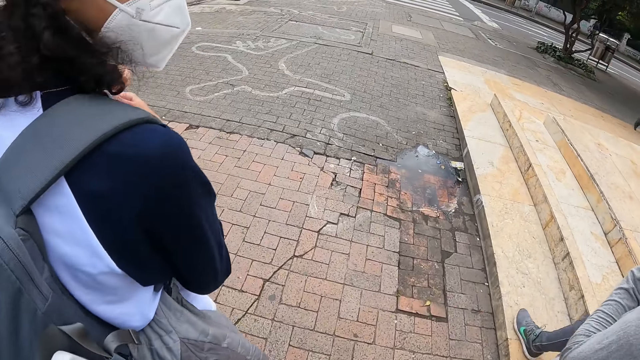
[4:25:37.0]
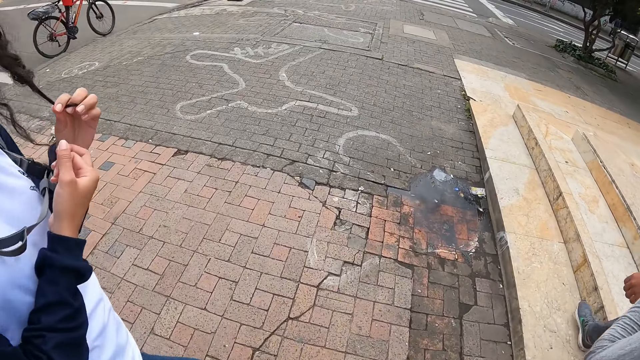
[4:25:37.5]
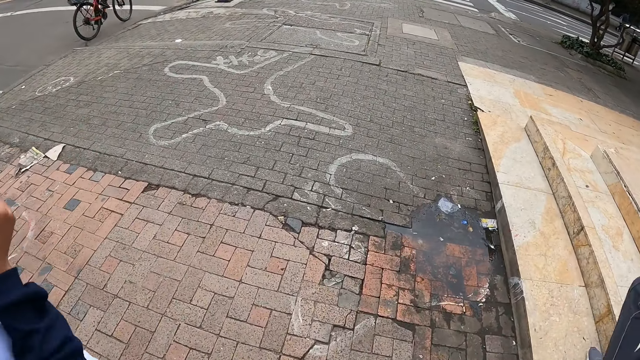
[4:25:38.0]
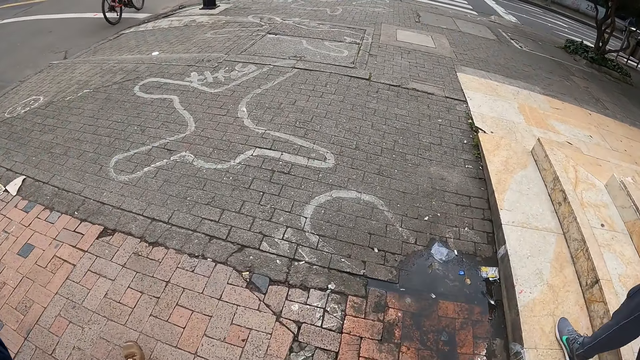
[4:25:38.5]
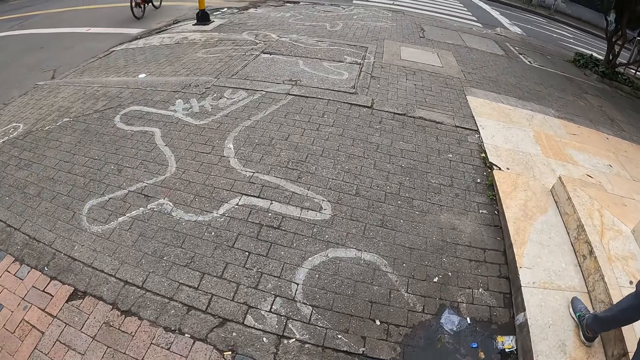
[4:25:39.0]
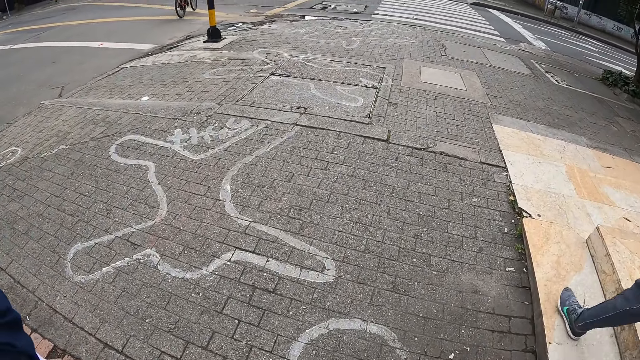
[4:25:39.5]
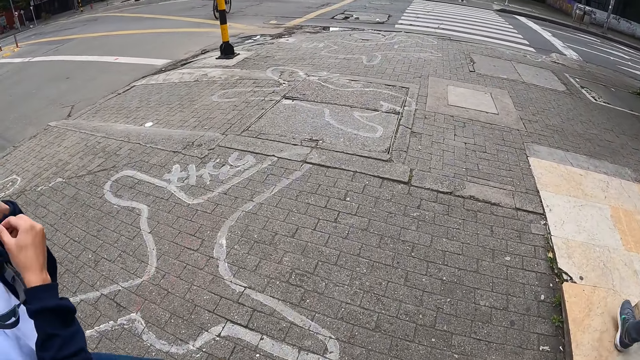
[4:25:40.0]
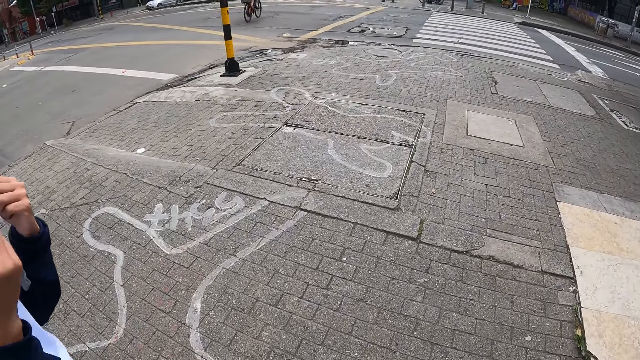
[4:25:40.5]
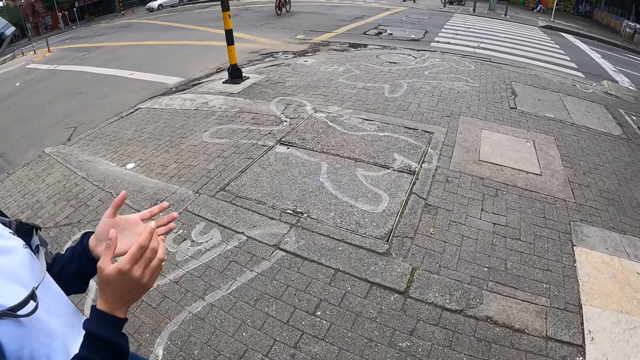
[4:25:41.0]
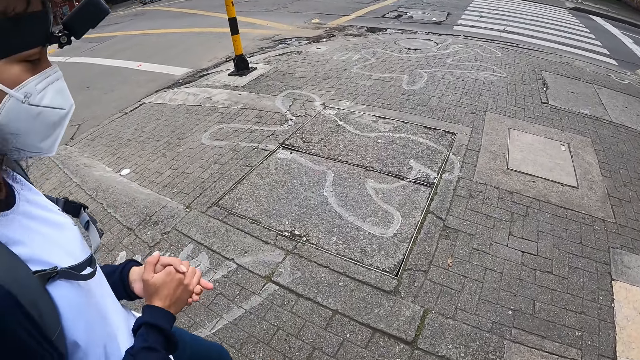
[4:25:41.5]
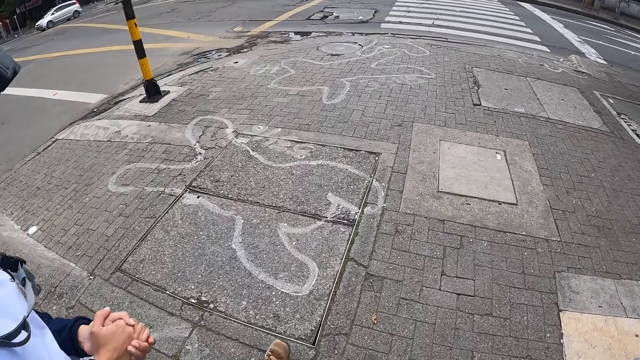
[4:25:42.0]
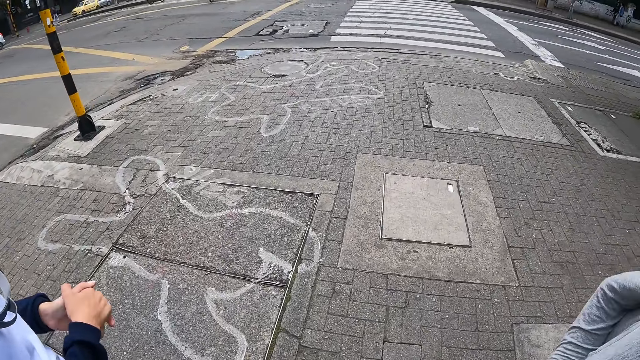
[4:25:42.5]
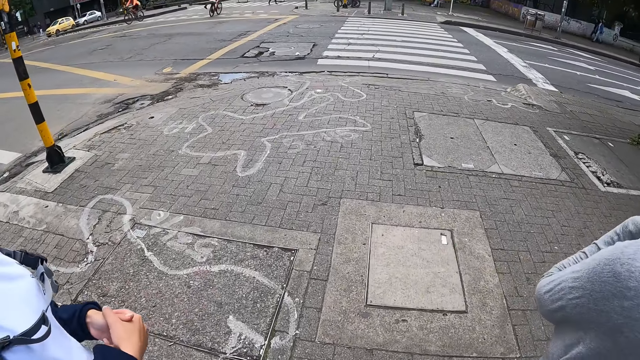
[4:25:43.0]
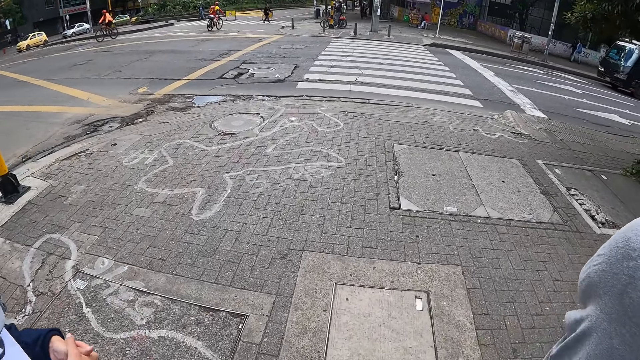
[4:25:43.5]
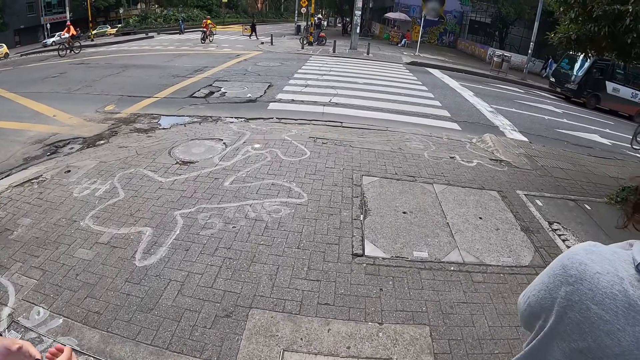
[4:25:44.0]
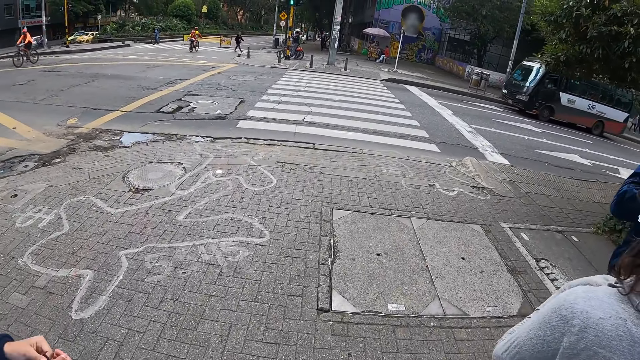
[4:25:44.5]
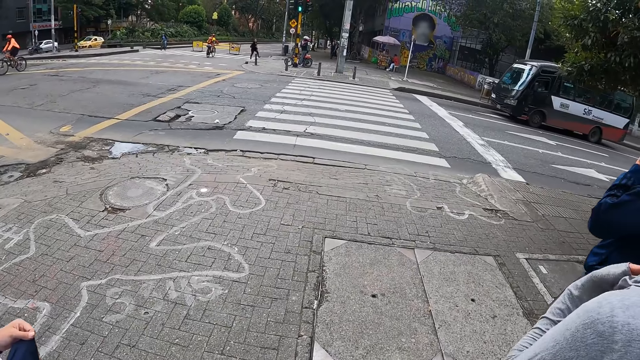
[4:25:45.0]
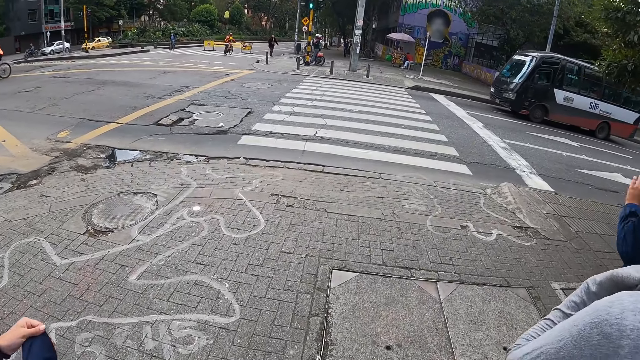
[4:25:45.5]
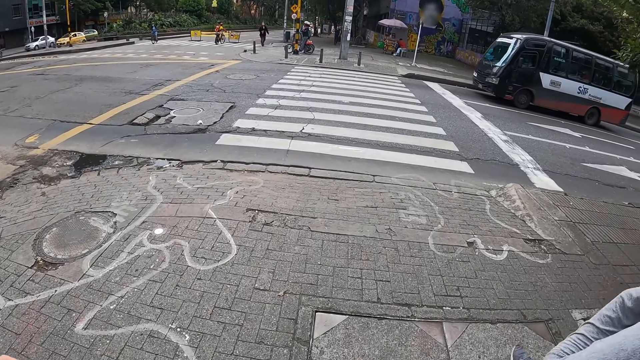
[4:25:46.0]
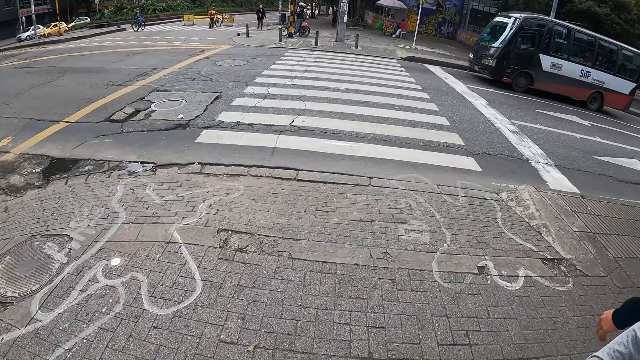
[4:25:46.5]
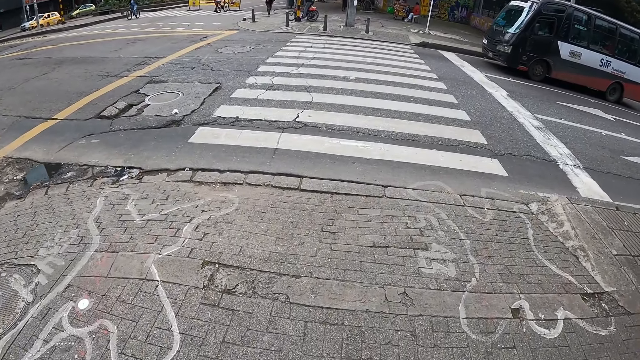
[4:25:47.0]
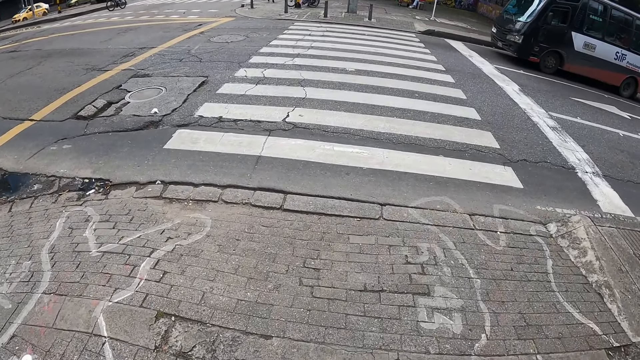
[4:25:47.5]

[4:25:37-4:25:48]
The camera wearer crosses the road. The woman claps her hands. The woman converses with the camera wearer. The camera wearer looks at the bus.

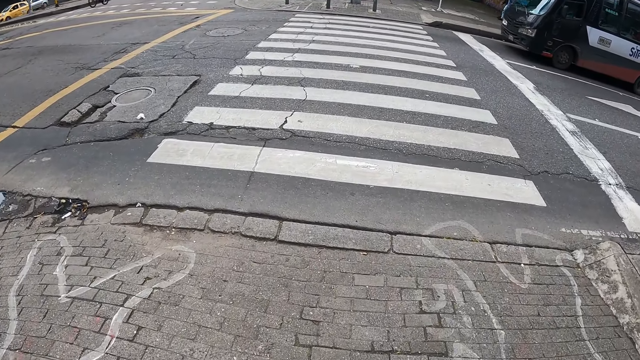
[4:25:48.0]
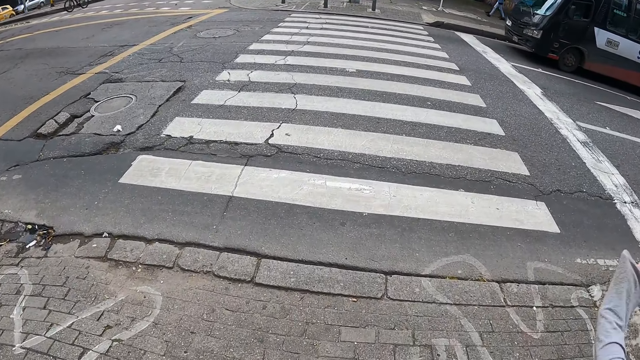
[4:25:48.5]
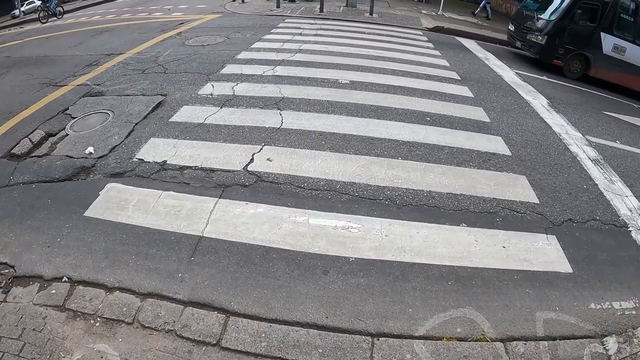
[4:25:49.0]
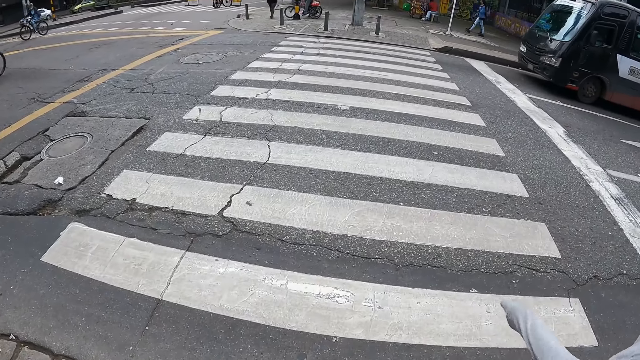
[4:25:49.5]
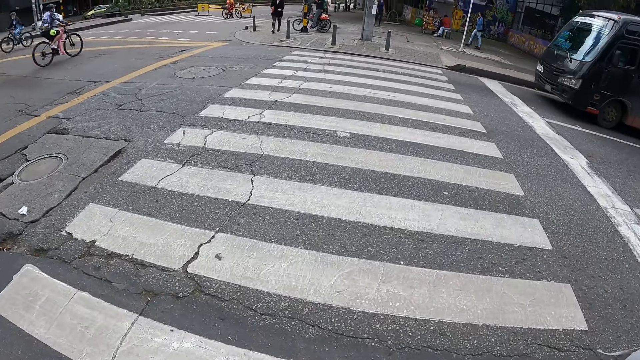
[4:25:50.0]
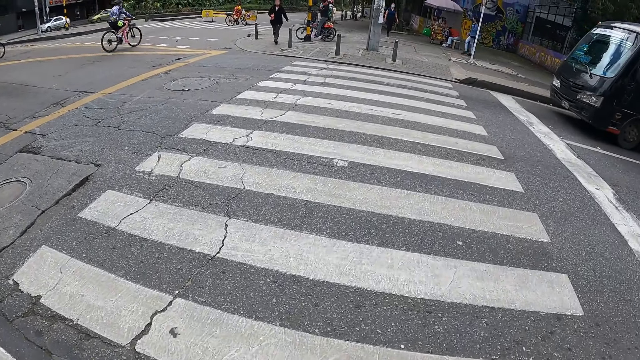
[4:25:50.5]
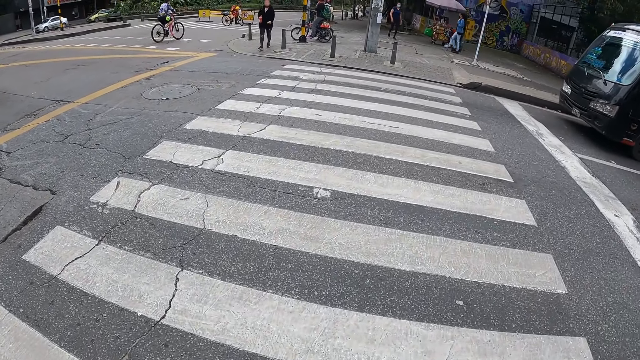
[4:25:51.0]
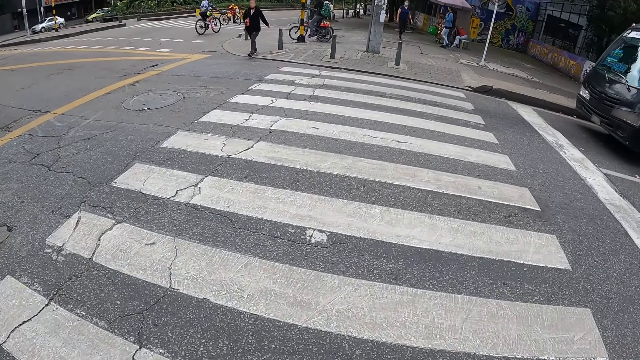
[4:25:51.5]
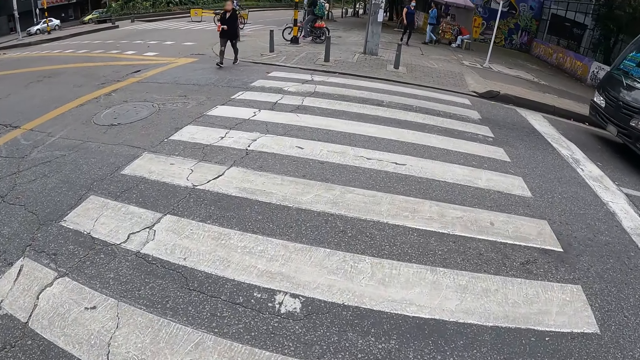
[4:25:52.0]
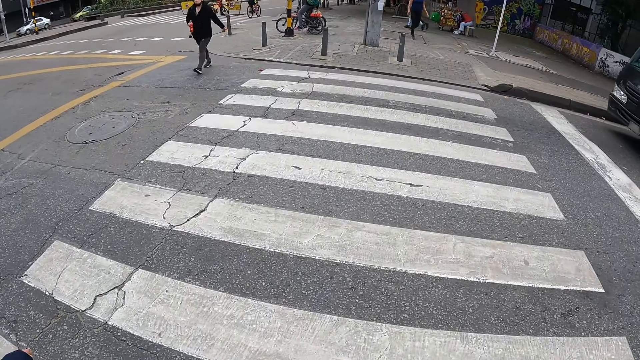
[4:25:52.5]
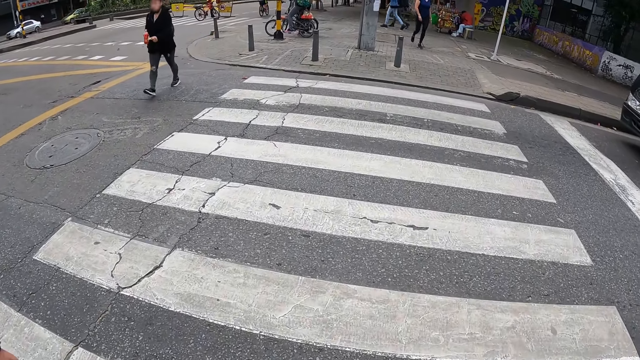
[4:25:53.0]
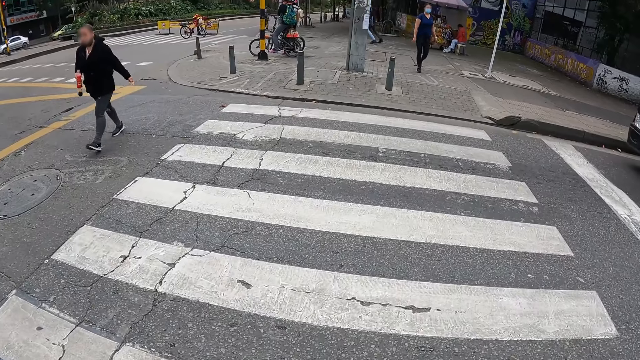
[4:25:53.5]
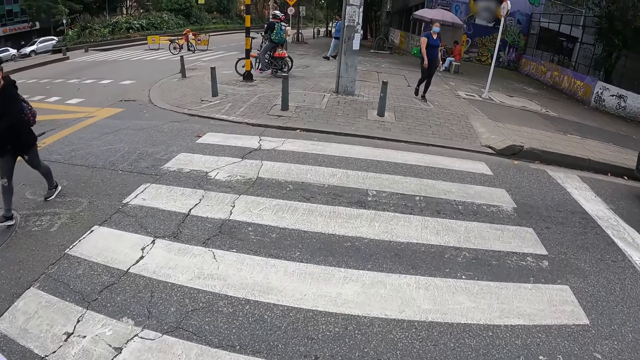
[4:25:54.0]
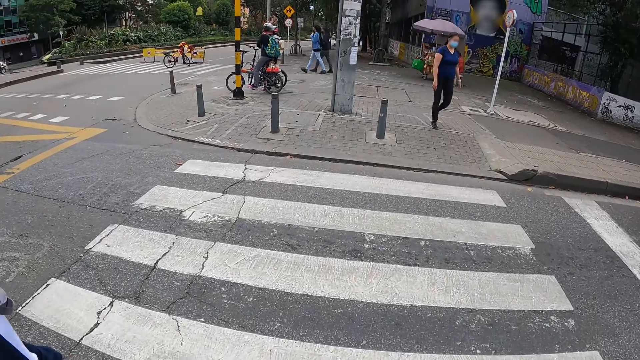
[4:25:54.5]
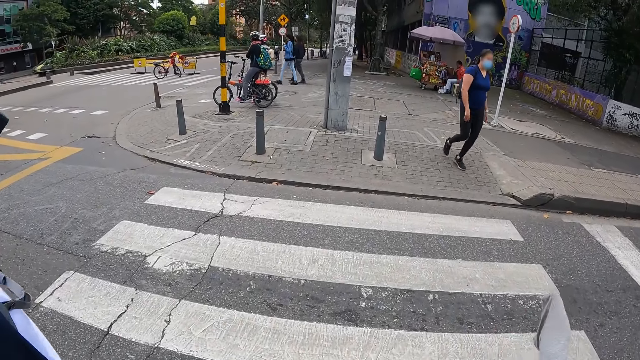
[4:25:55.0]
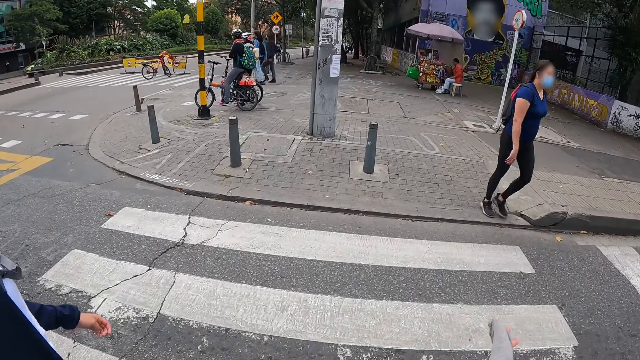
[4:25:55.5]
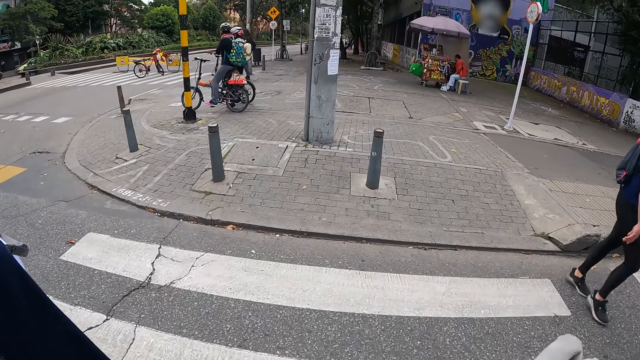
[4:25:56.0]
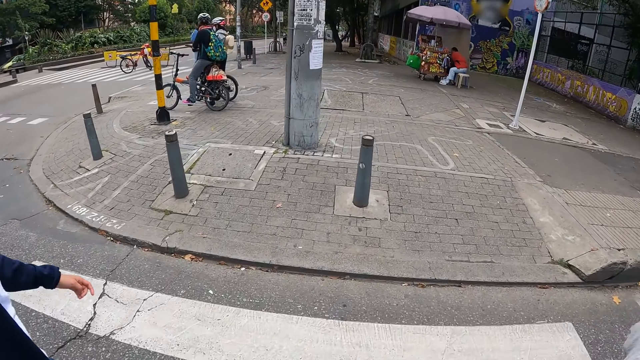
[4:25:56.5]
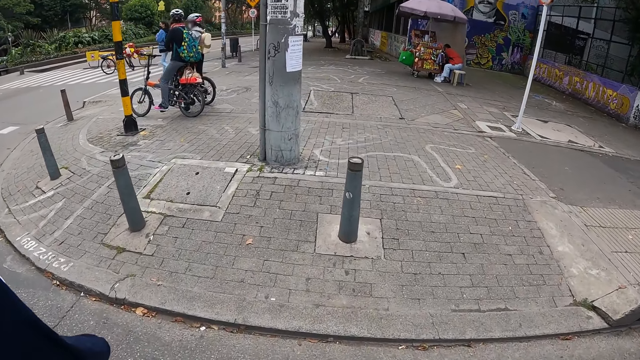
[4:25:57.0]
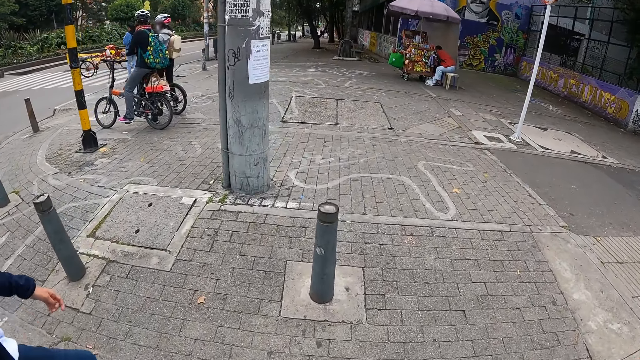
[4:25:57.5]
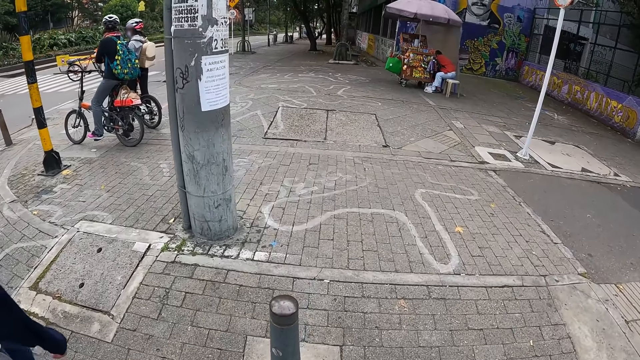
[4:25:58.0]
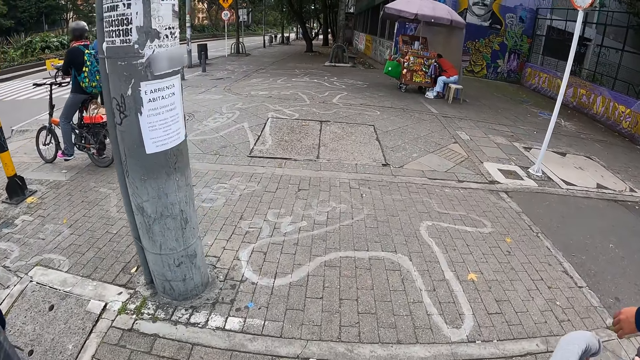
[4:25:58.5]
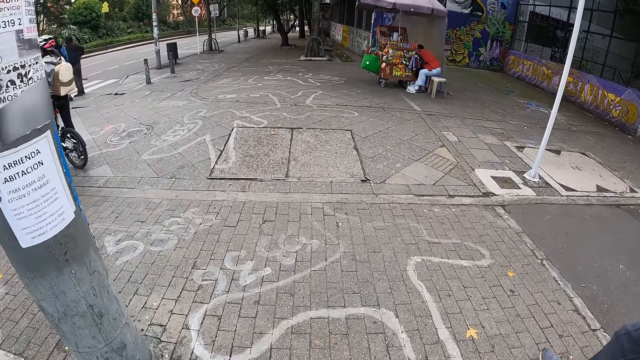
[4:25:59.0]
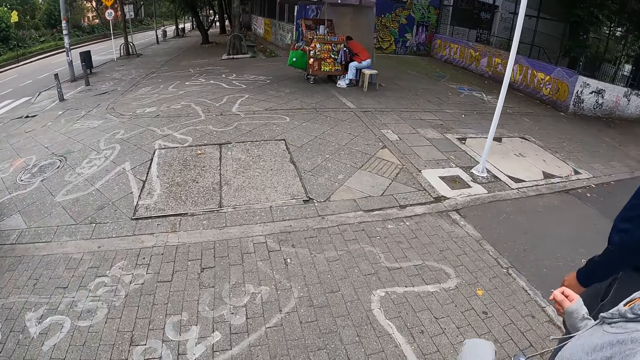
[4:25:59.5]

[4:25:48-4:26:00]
The camera wearer looks at the zebra crossing. They cross the zebra crossing. A woman walks by the camera wearer. The camera wearer looks at the hand of the woman. They walk down a road.
